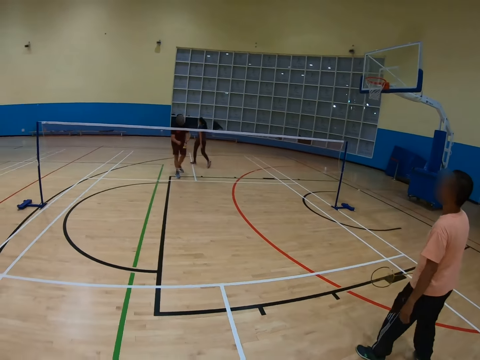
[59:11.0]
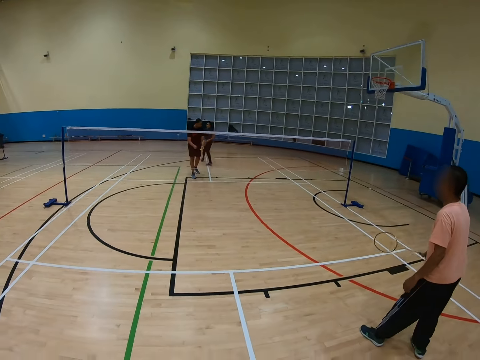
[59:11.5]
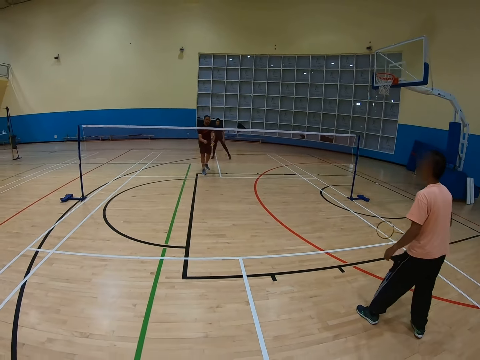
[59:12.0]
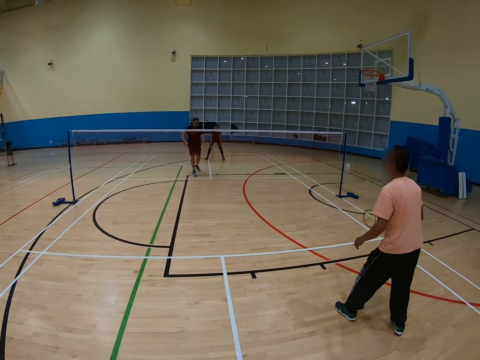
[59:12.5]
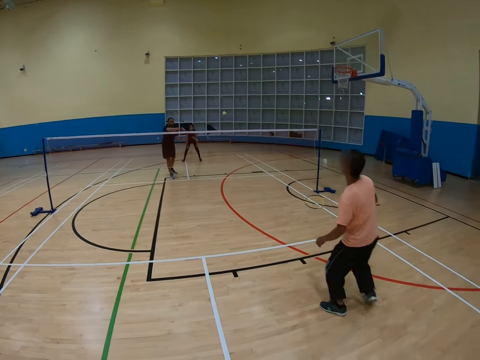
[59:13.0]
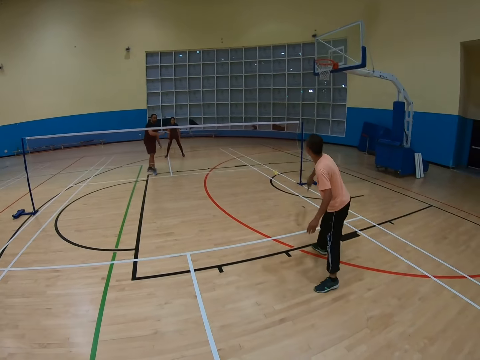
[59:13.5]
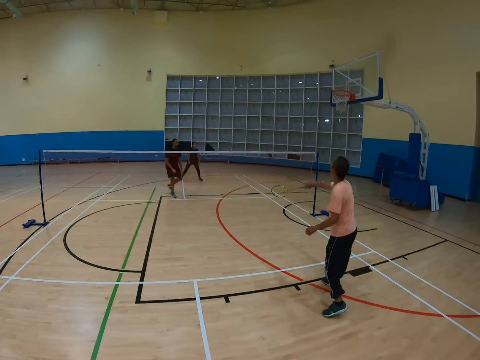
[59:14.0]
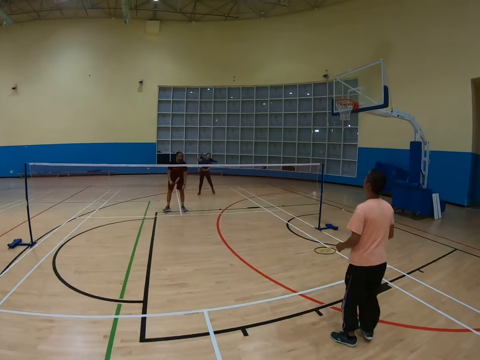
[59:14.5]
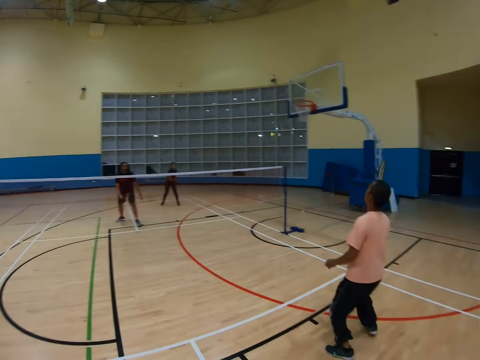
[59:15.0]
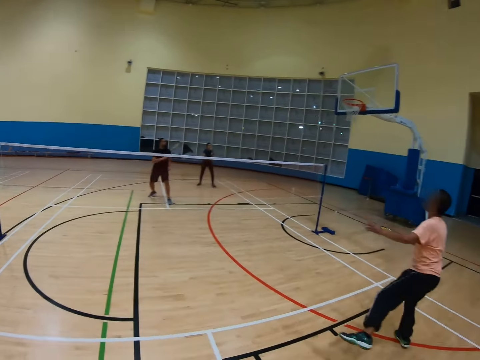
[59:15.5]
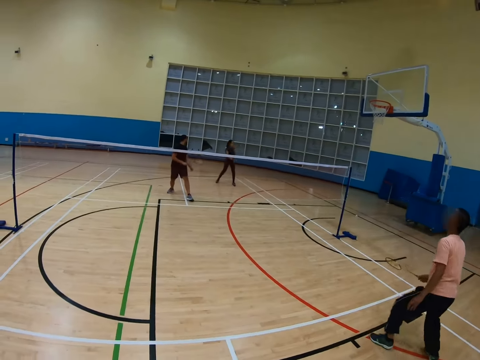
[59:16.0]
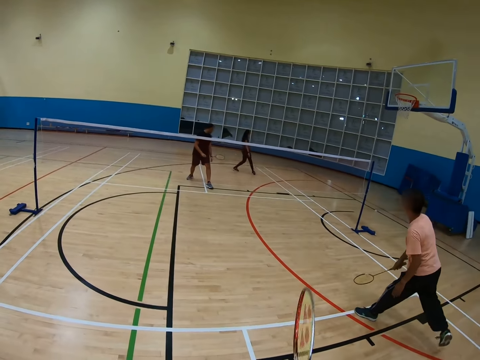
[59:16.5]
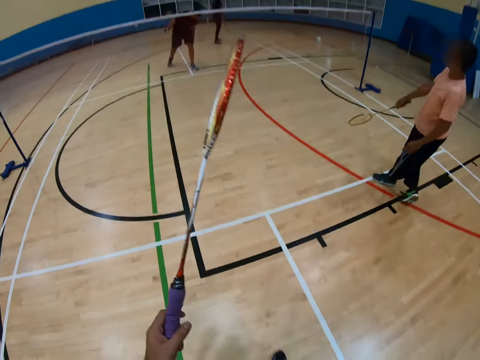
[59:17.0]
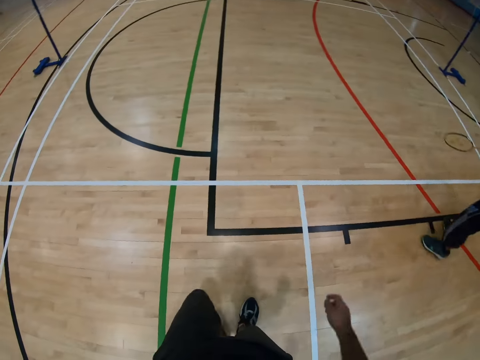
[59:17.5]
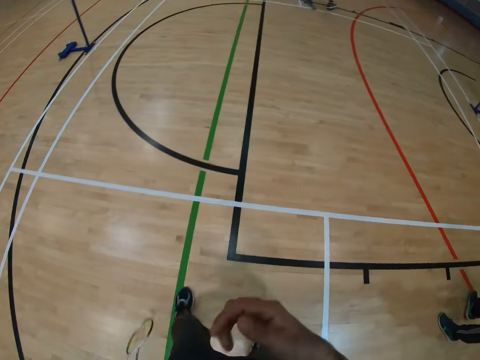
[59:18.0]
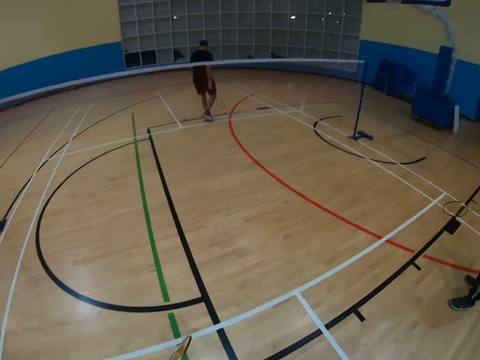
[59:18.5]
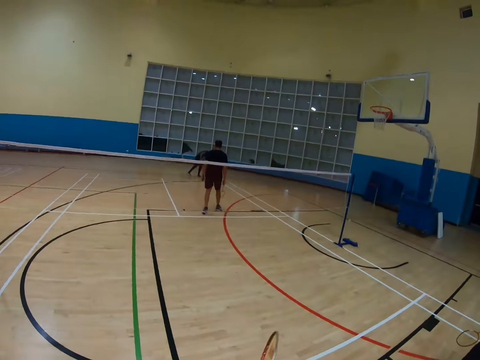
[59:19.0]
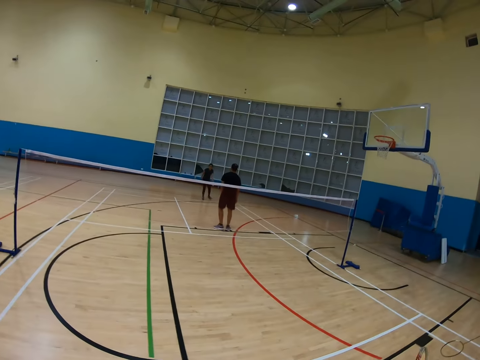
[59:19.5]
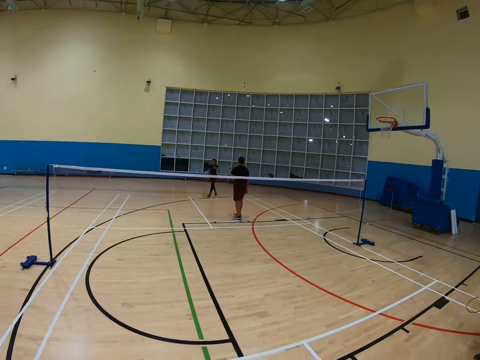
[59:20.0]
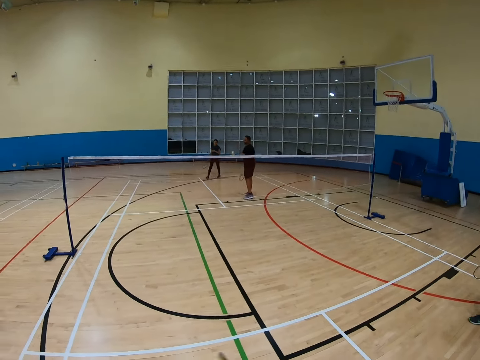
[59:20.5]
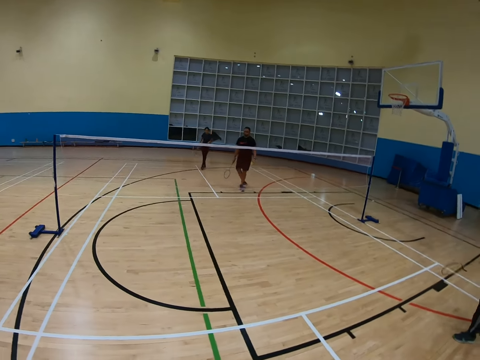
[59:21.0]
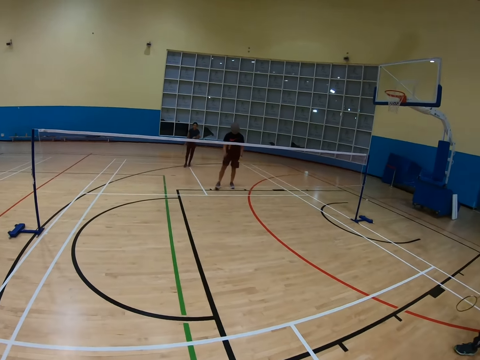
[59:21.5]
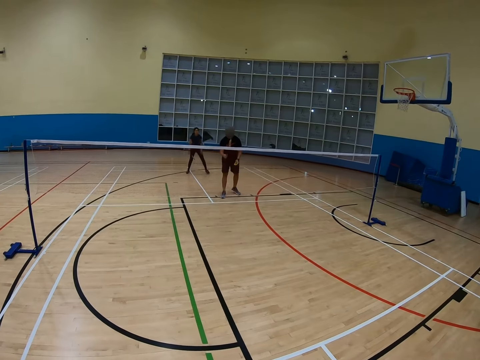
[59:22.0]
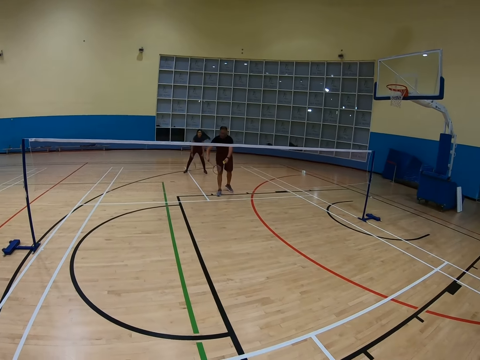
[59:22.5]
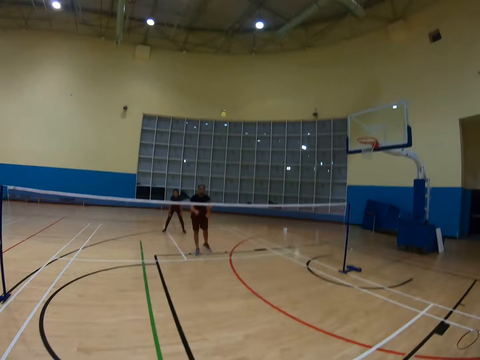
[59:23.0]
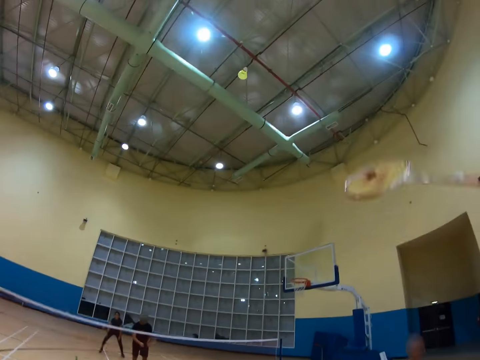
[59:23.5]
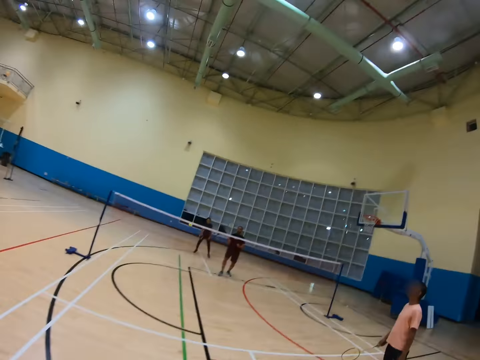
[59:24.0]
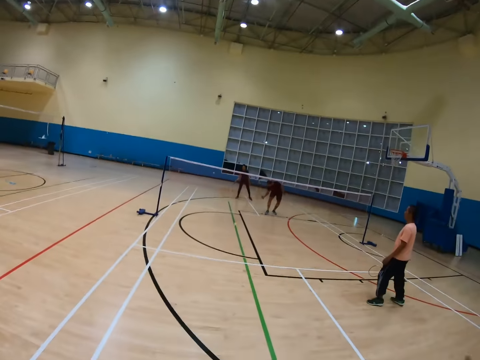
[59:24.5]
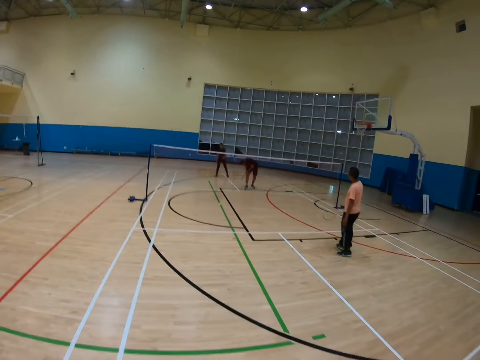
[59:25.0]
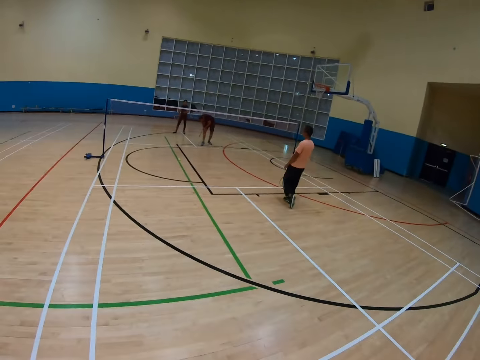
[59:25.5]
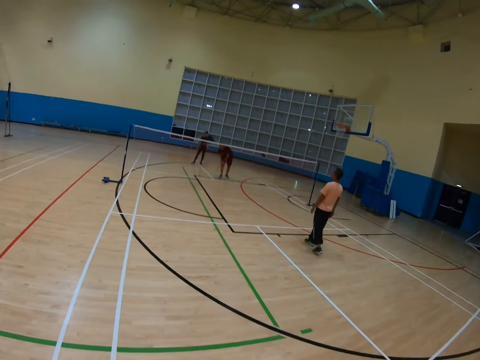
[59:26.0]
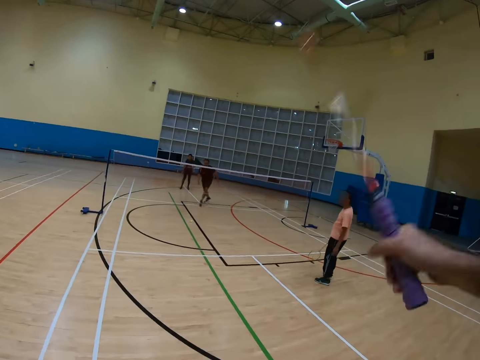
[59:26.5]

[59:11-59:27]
The camera wearer turns around. A man hits a shuttlecock with a racket. Another man hits the shuttlecock with a racket. The first man holds the racket. The camera wearer holds a racket and turns around. A third man holds the shuttlecock and hits the shuttlecock with a racket. The camera wearer hits the shuttlecock with a racket and turns around.

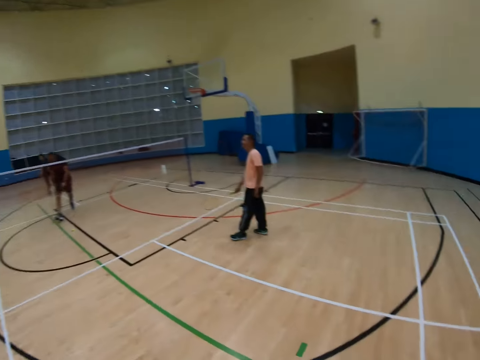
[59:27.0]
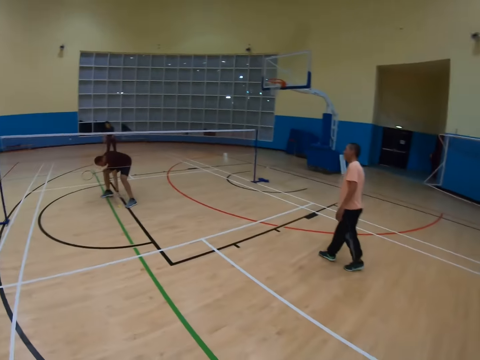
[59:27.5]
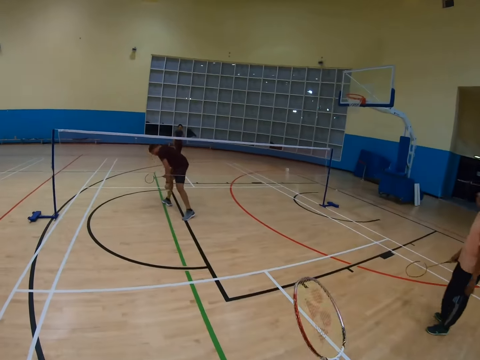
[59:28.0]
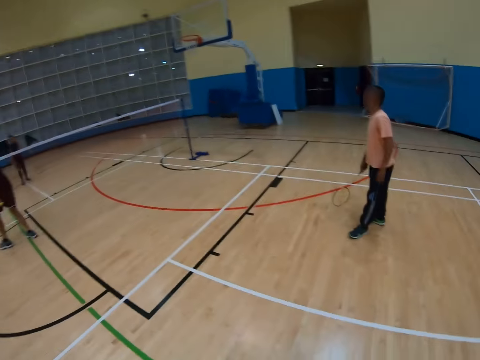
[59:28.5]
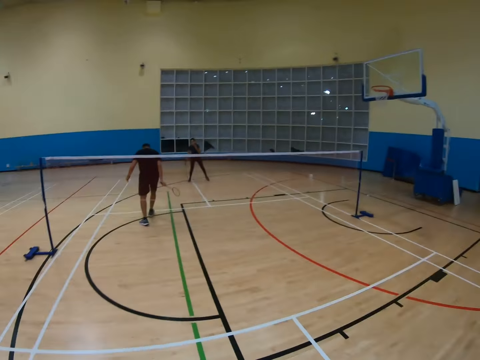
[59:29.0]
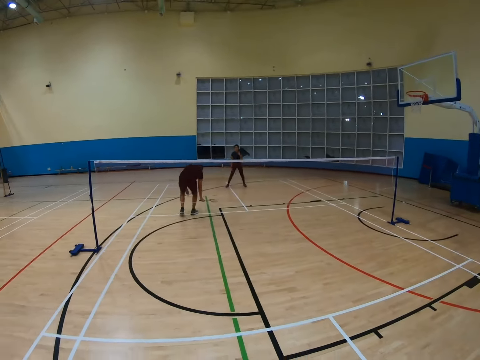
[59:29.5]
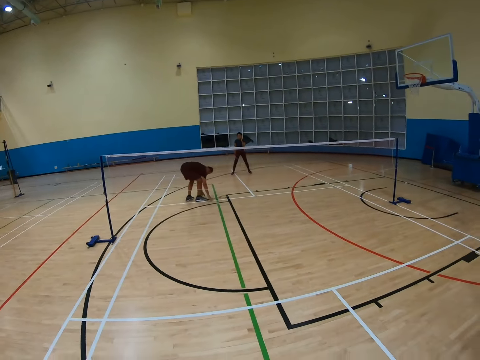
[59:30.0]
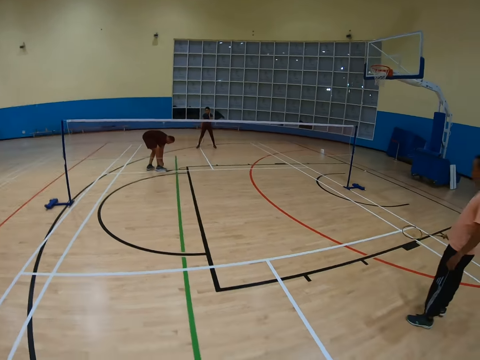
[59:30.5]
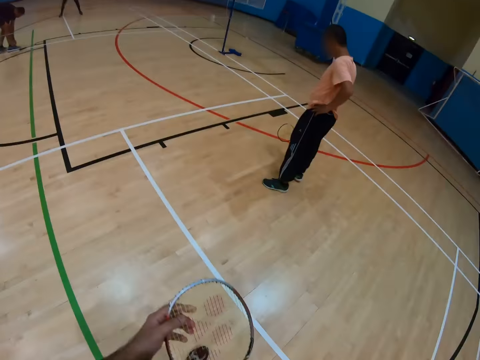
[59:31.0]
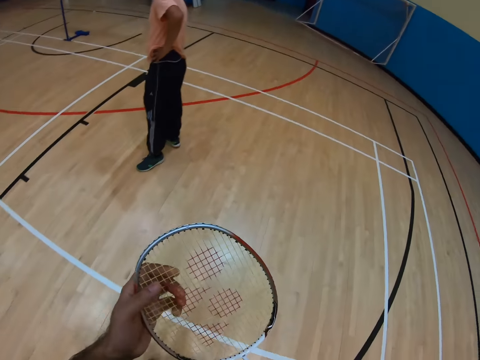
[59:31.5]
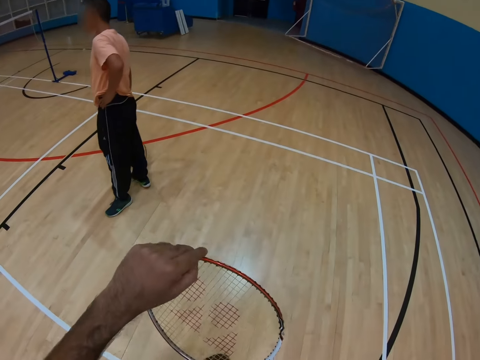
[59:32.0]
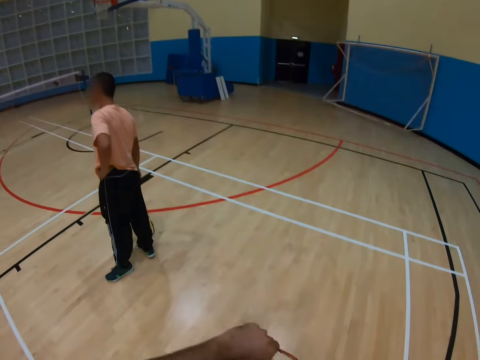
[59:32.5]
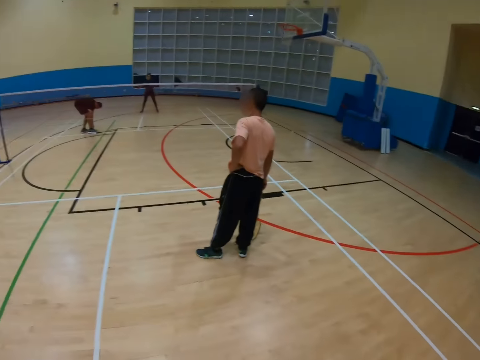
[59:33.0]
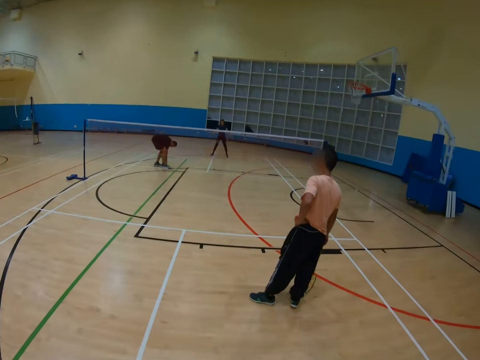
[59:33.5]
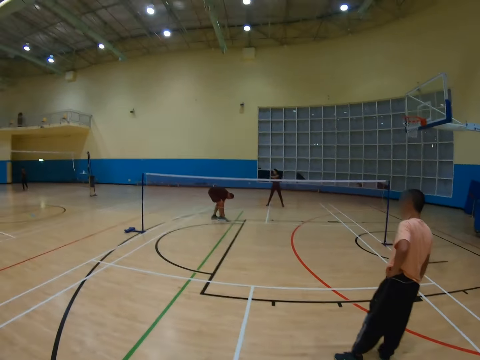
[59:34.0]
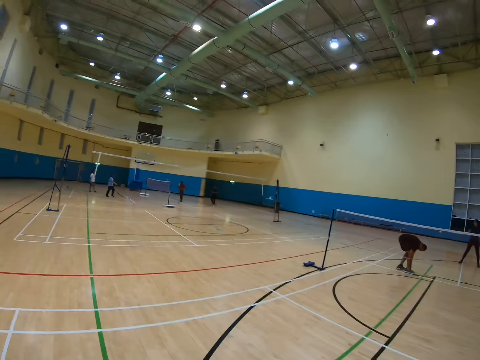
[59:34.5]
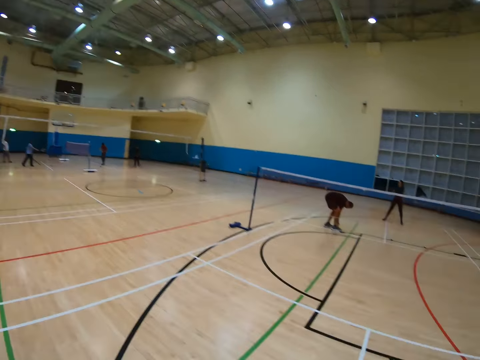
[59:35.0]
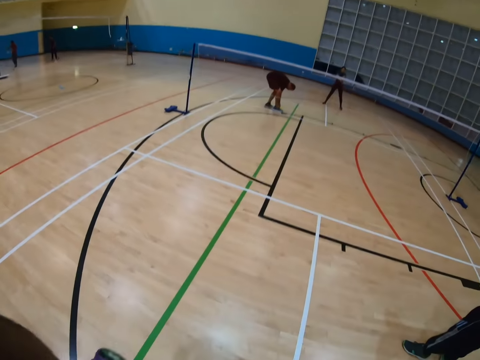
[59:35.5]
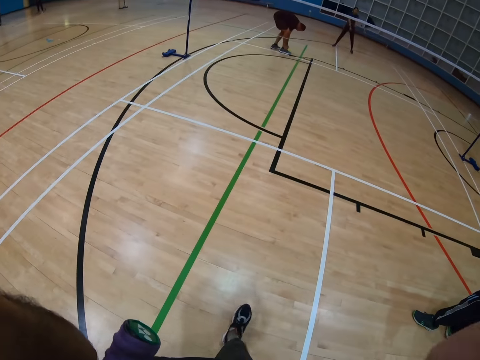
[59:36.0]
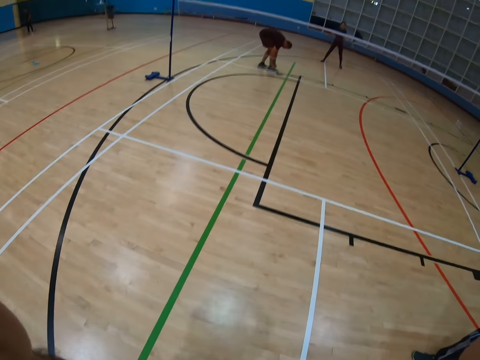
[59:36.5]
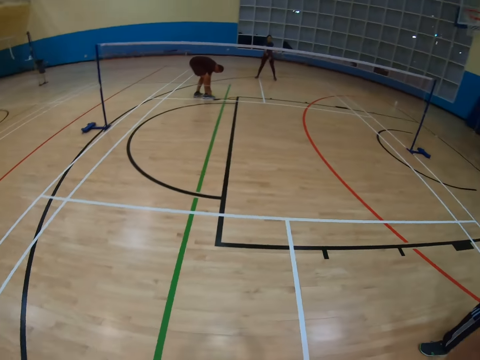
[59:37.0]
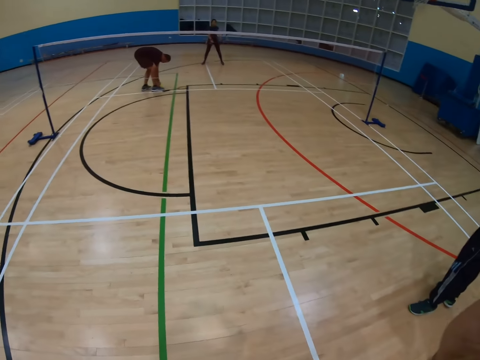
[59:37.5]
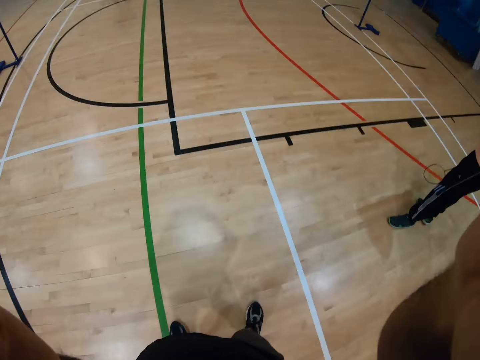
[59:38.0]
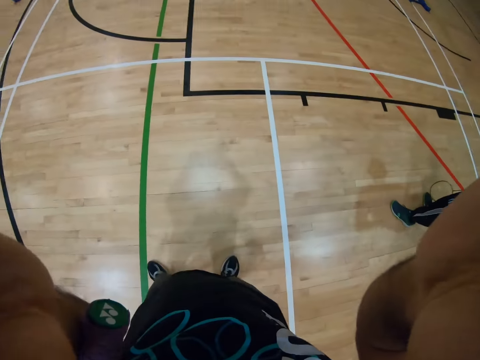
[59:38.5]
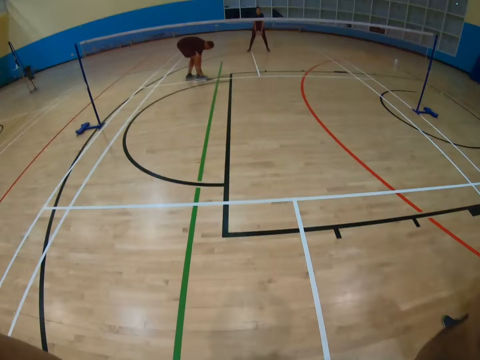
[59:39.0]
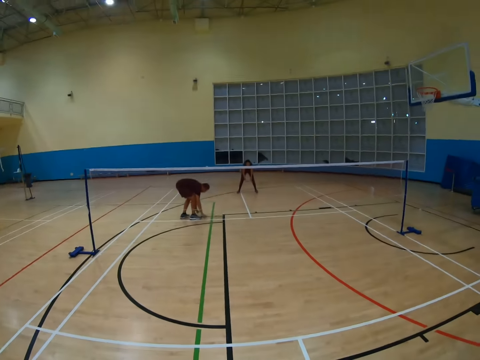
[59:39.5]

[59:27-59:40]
The camera wearer turns around. A man bends down. The camera wearer turns around. The man bends down. The camera wearer turns around, holds a racket, walks around, and turns around. The man bends down. The camera wearer turns around. The man bends down. The camera wearer walks around and turns around.
